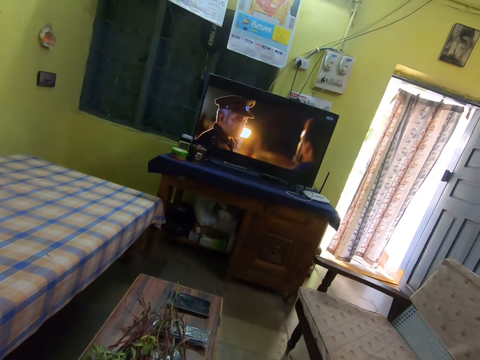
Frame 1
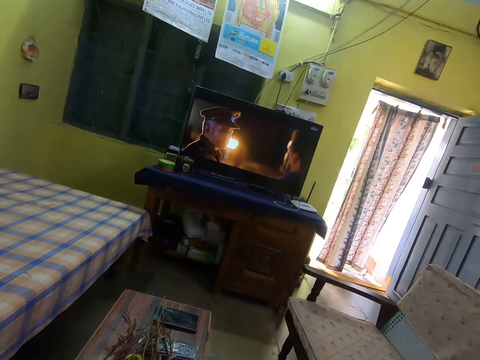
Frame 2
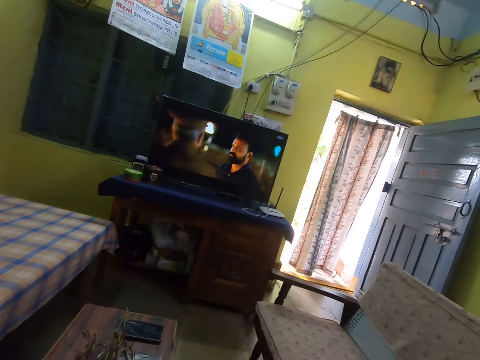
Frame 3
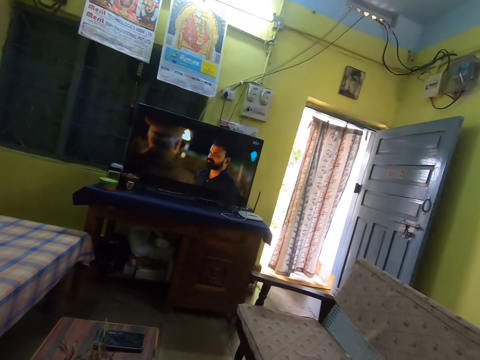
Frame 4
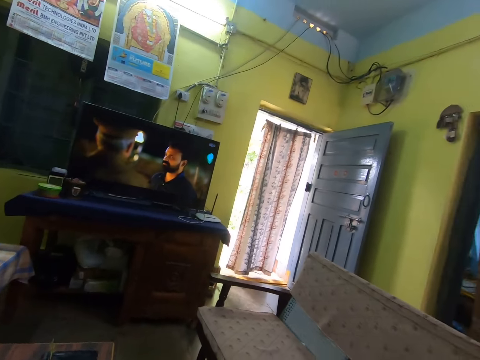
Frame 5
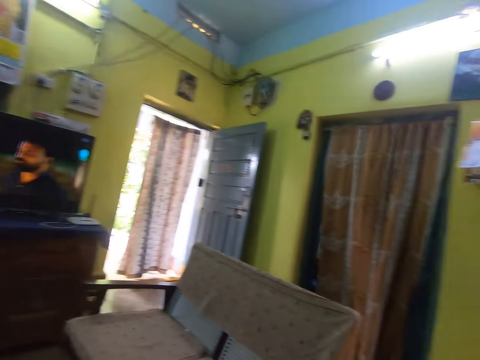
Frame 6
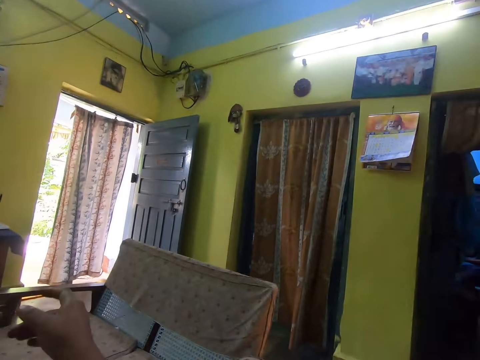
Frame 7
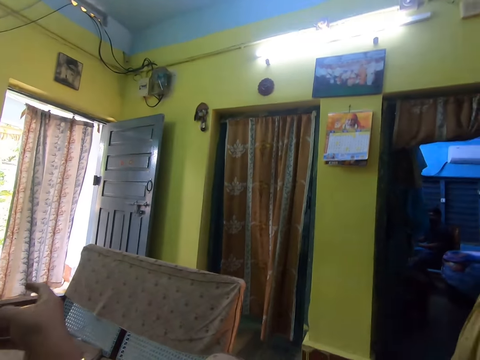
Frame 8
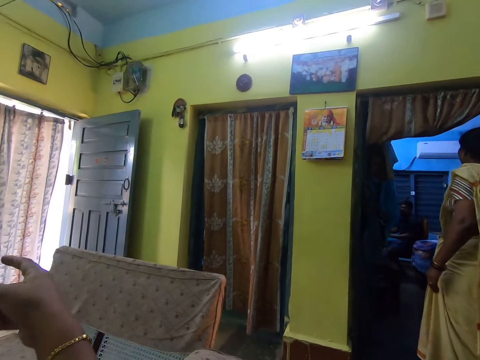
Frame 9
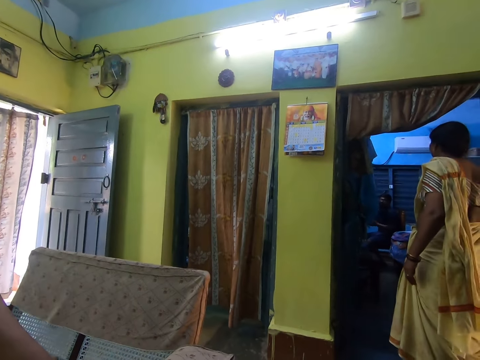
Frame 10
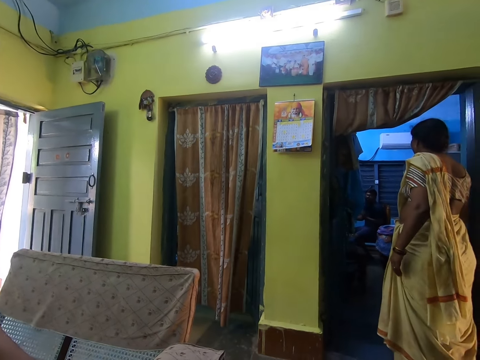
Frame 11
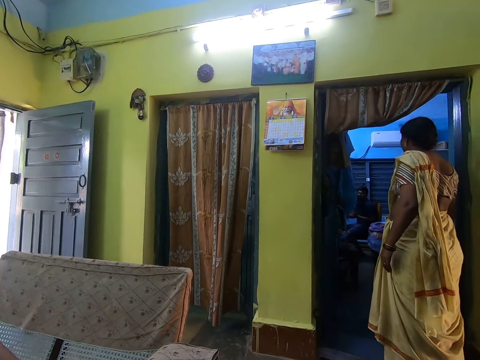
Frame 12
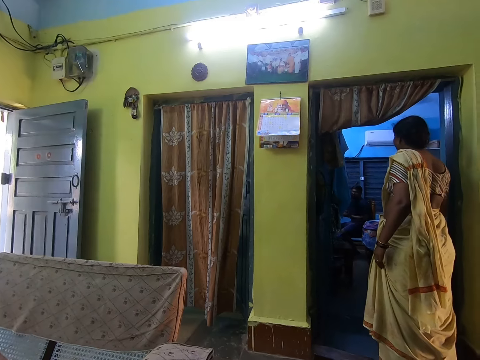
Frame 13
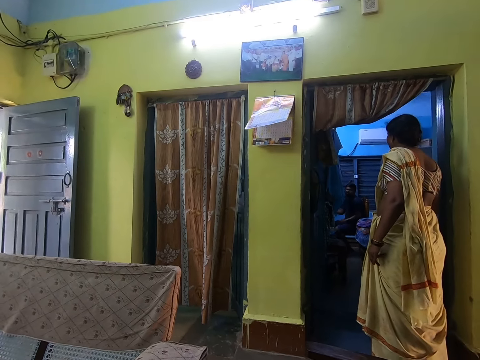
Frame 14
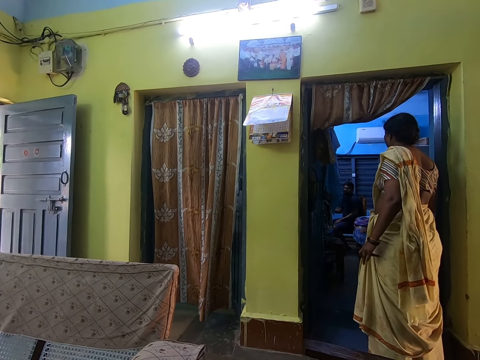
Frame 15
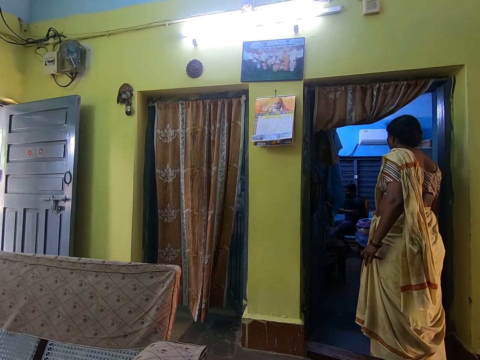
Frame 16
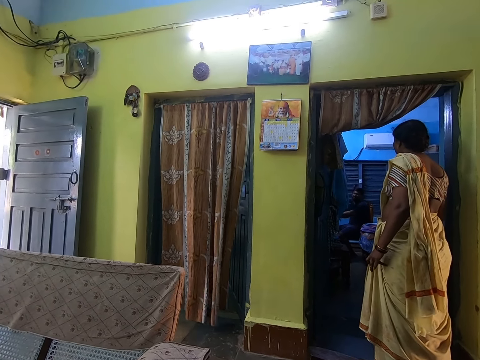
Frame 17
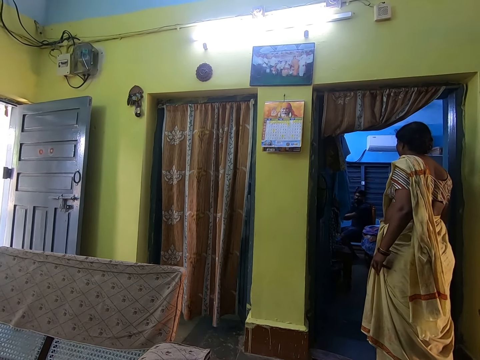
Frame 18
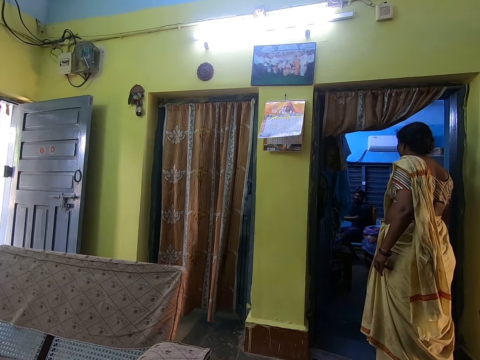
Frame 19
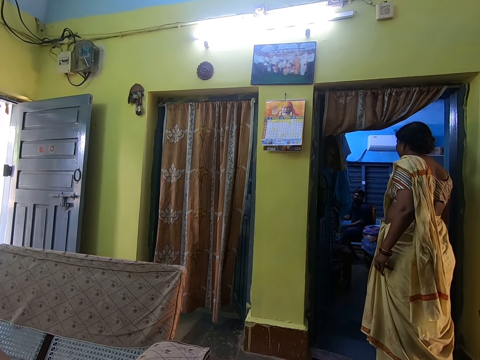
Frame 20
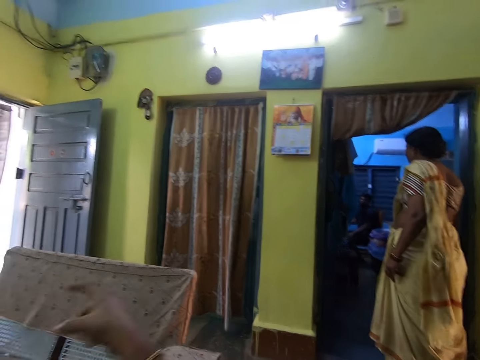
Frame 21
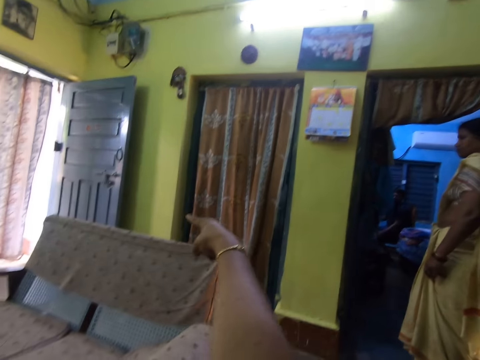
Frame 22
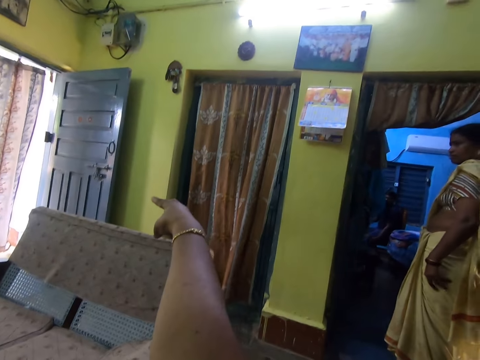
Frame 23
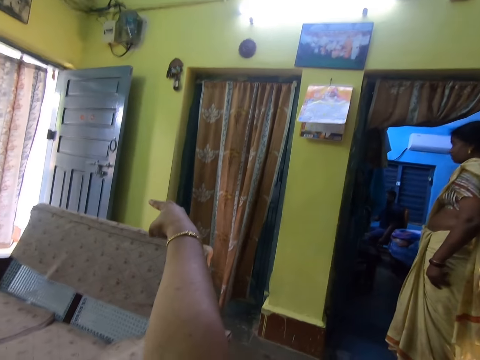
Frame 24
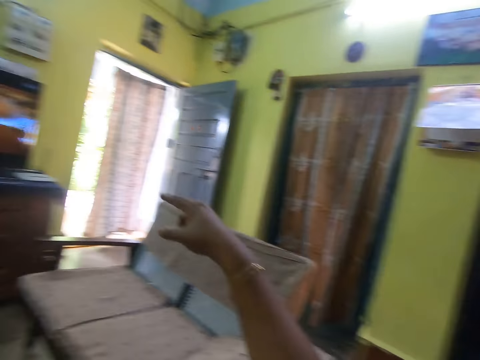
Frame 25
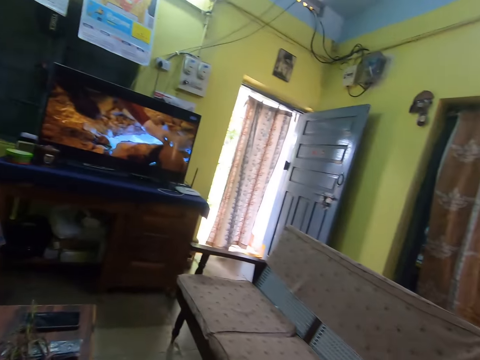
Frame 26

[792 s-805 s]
The camera wearer looks around the room. They converse with a lady. A man talks to the camera wearer. The camera wearer talks in the room.

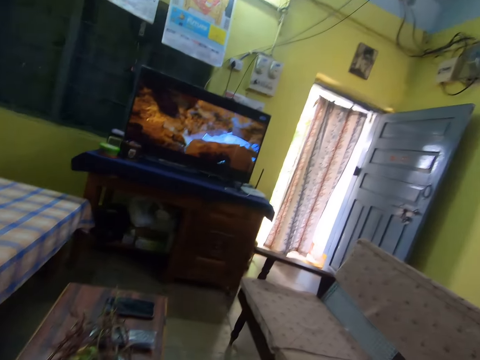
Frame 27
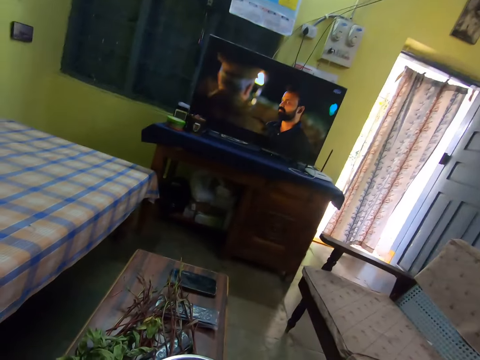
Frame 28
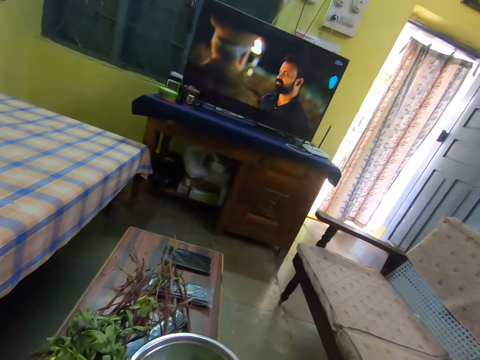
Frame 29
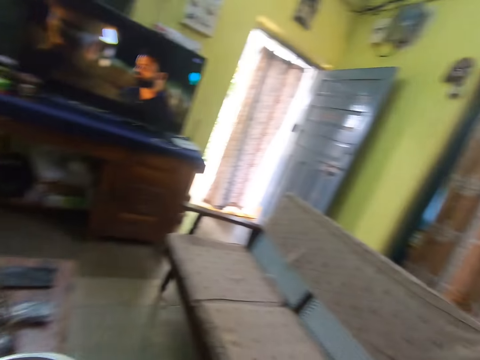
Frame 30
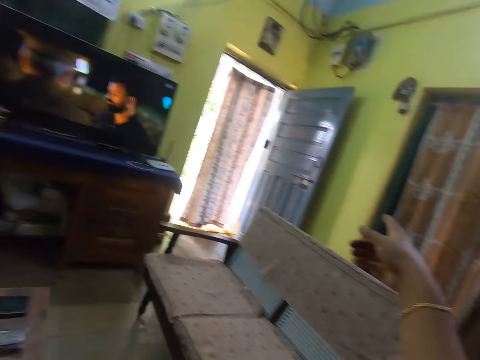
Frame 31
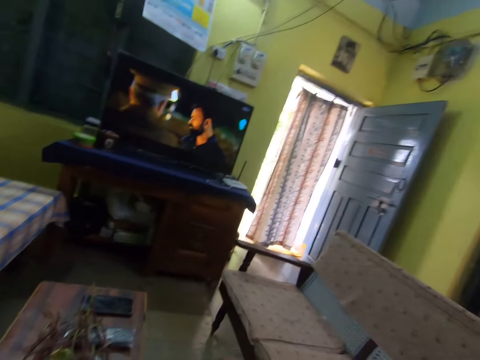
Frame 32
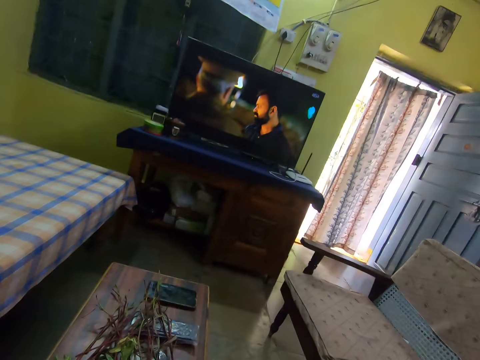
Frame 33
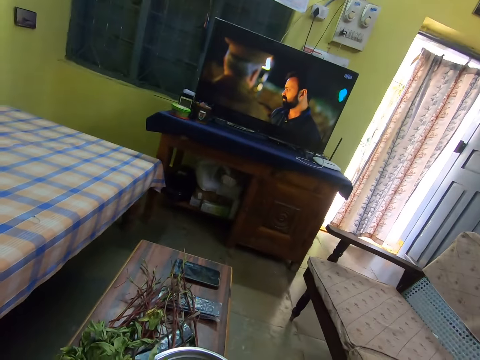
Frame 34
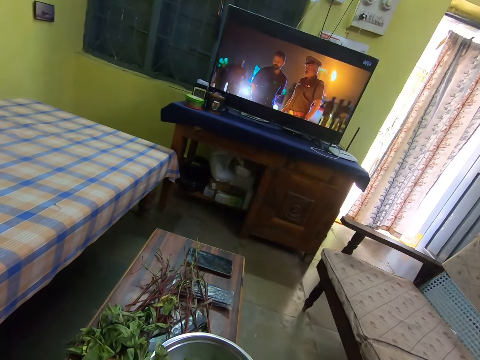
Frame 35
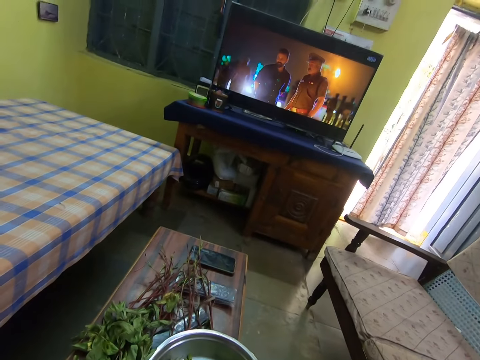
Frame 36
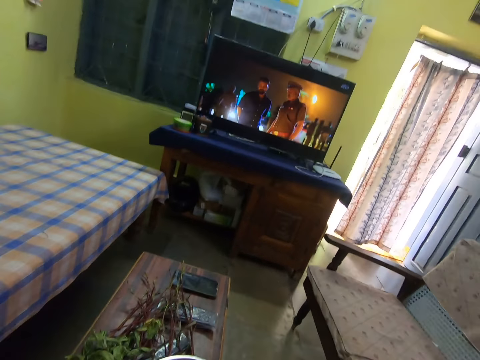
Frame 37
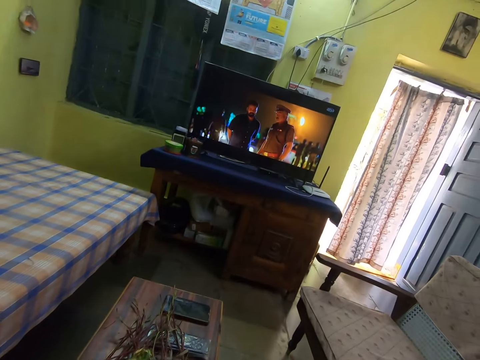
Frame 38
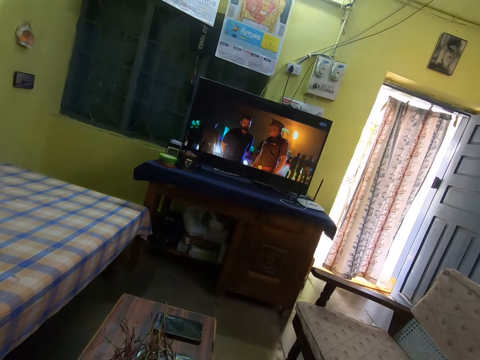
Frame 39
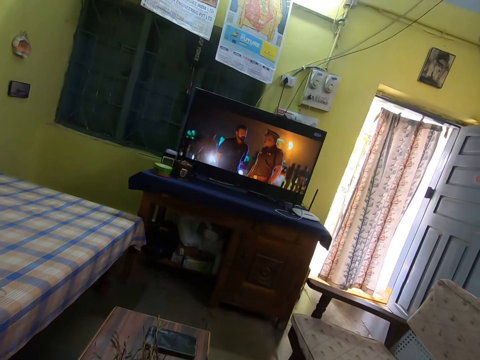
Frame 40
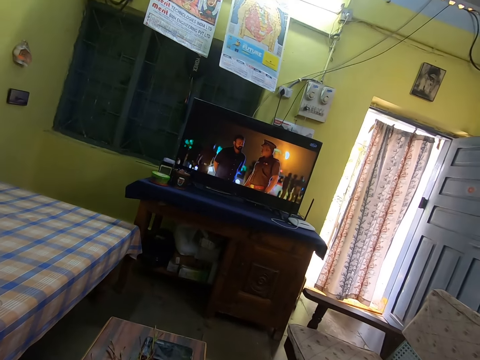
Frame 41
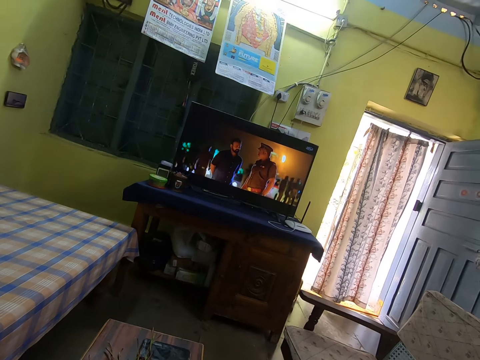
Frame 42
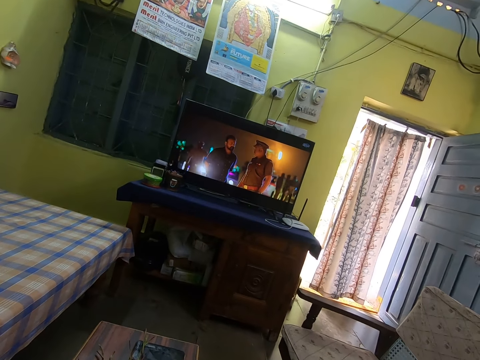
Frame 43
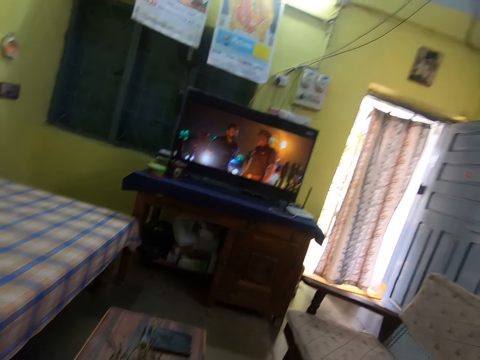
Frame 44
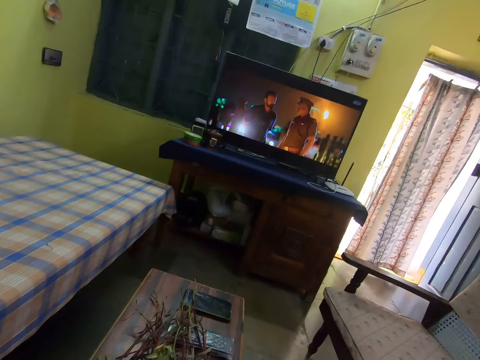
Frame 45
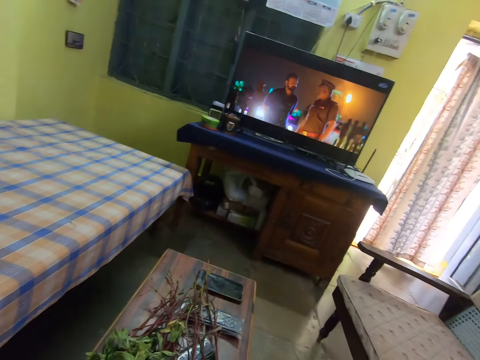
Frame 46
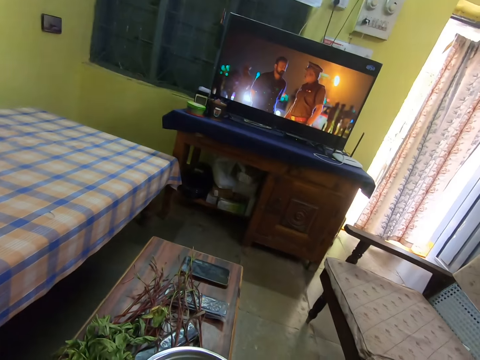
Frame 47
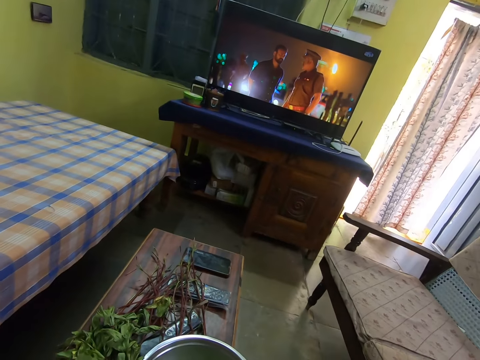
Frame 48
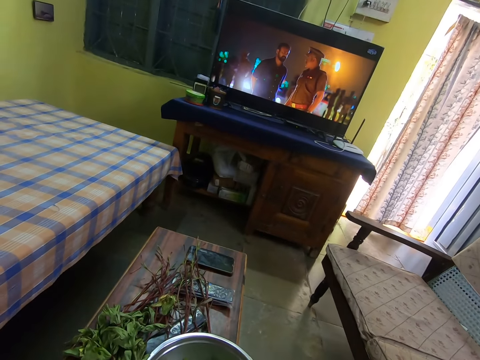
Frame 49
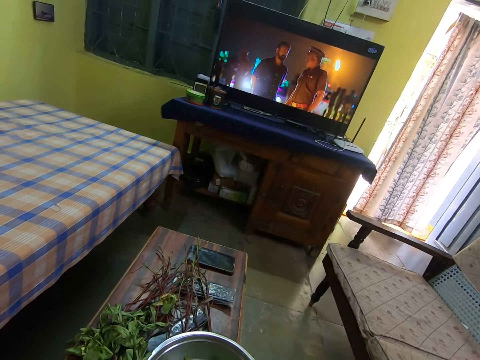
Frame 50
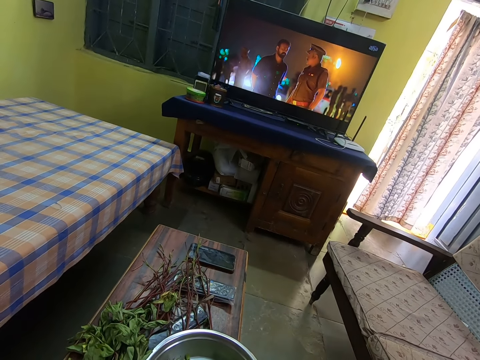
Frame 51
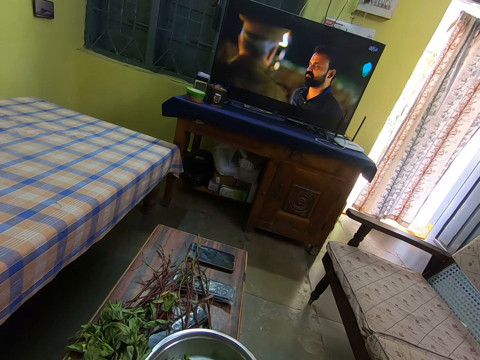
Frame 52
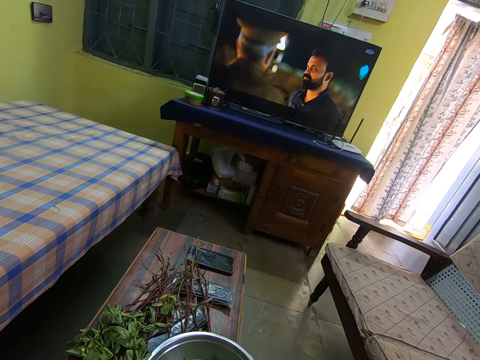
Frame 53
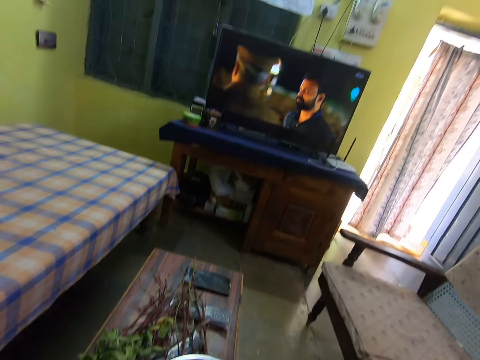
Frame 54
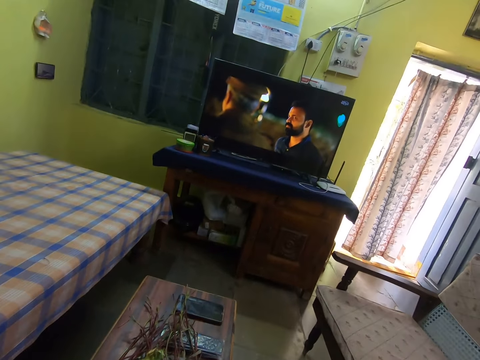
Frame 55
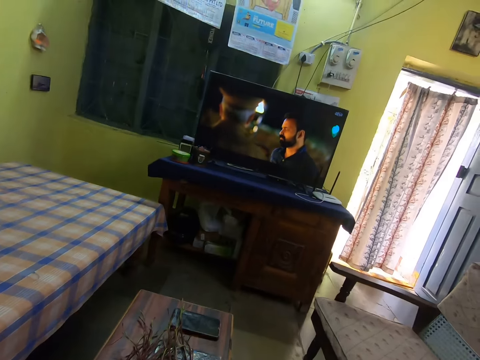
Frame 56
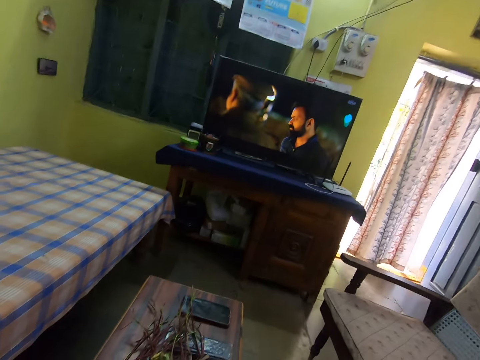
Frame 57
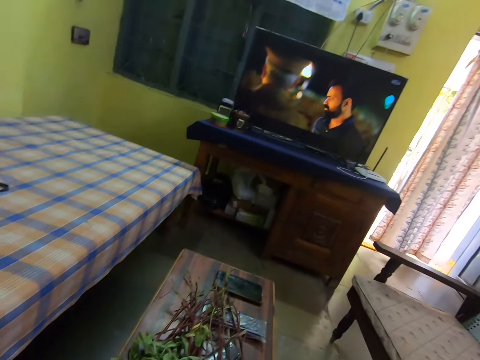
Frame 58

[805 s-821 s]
The camera wearer watches TV in the room. They look around the room. They talk in the room. They pluck the beet green leaves or vegetable. They watch TV in the room. They pluck the vegetable. They watch TV in the room.
